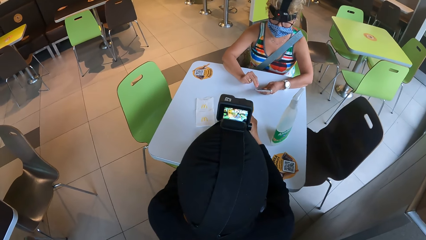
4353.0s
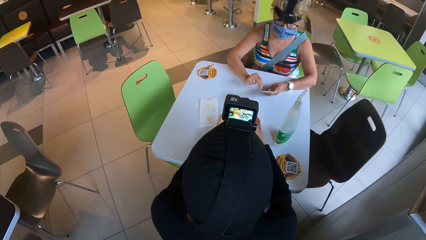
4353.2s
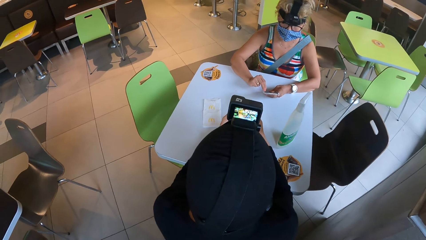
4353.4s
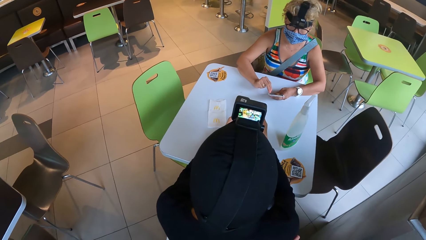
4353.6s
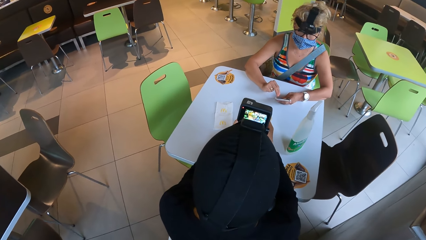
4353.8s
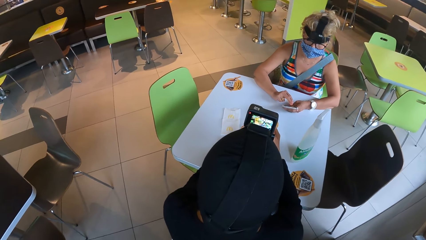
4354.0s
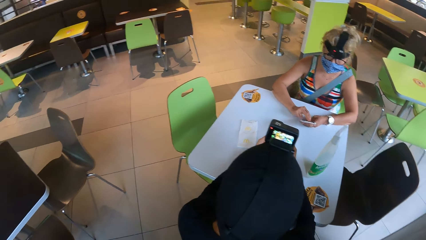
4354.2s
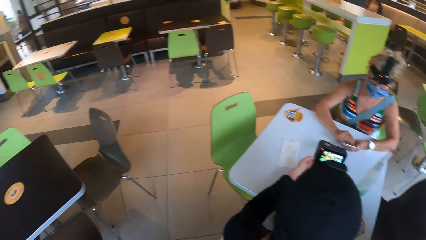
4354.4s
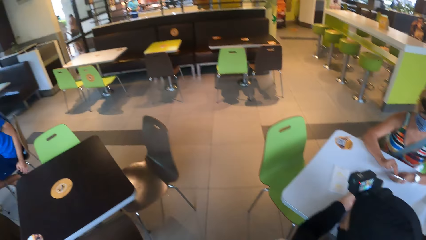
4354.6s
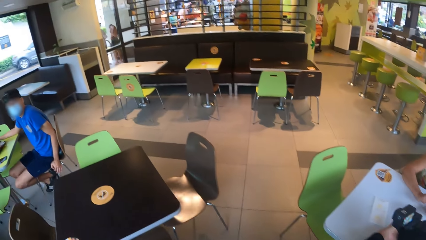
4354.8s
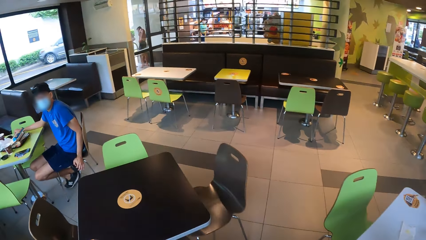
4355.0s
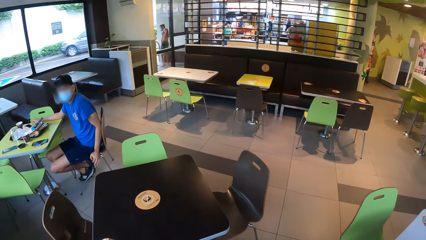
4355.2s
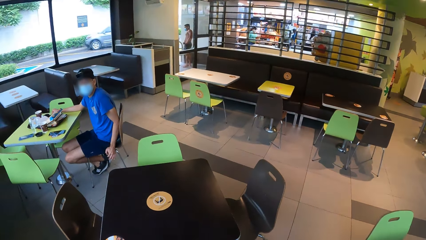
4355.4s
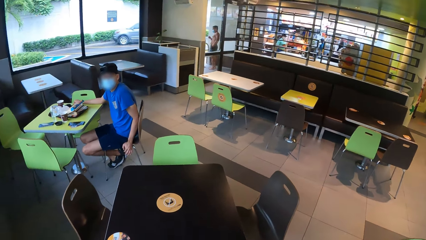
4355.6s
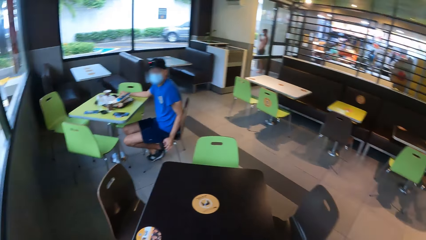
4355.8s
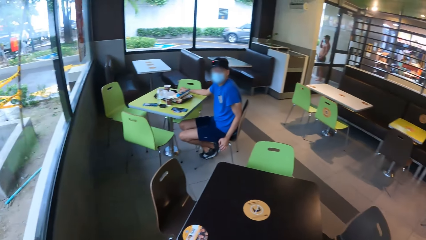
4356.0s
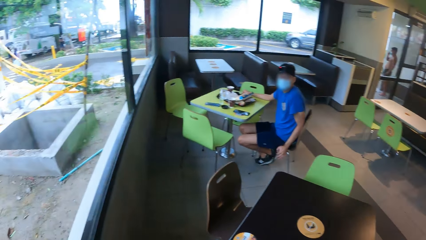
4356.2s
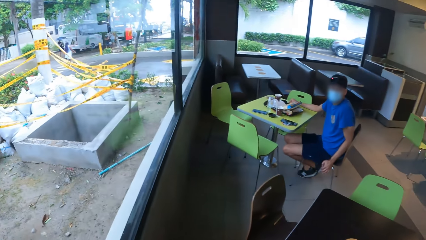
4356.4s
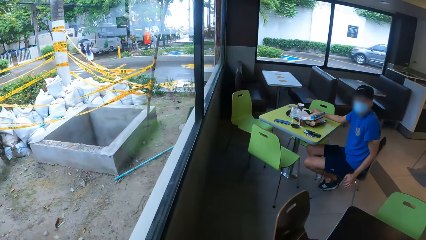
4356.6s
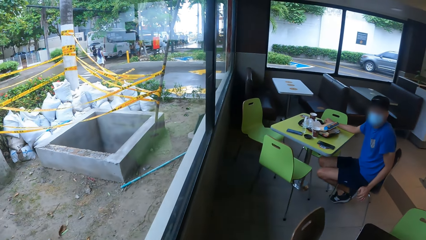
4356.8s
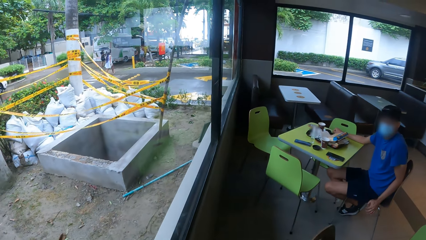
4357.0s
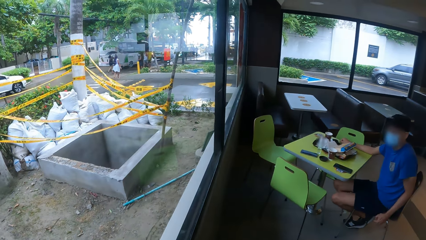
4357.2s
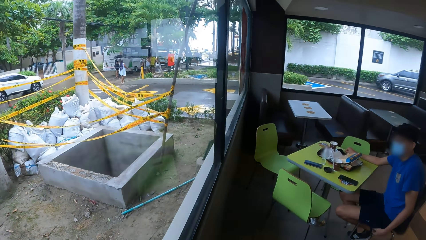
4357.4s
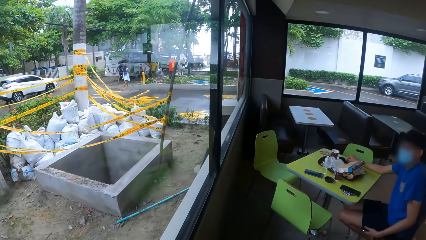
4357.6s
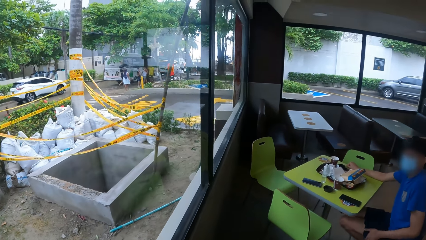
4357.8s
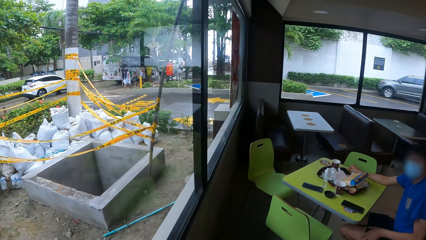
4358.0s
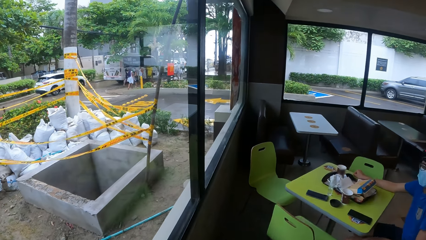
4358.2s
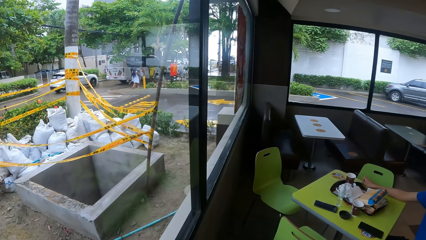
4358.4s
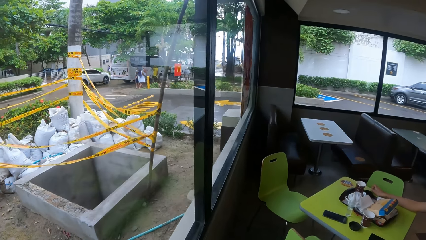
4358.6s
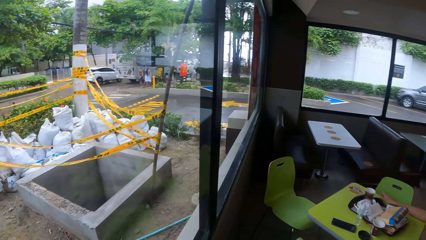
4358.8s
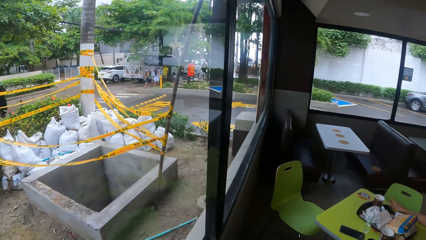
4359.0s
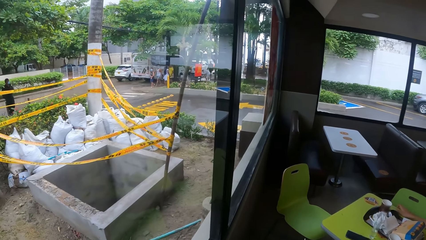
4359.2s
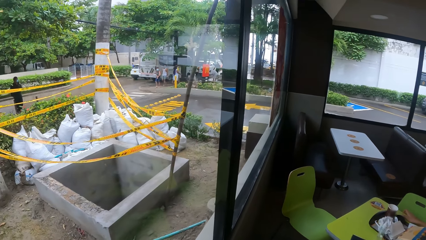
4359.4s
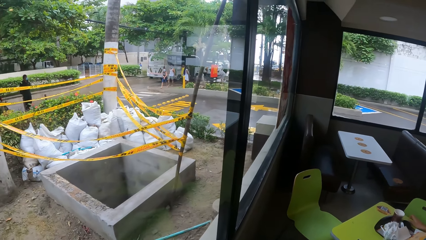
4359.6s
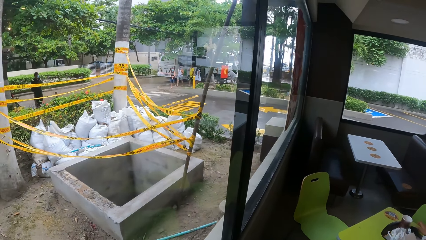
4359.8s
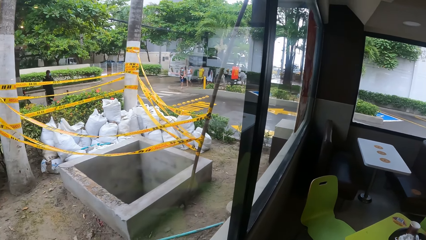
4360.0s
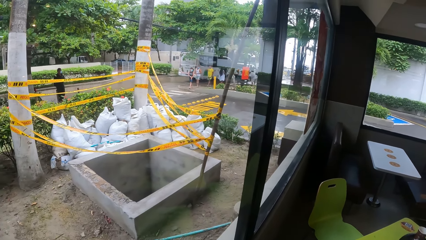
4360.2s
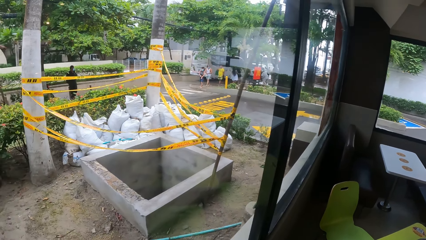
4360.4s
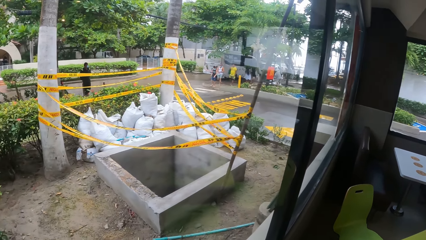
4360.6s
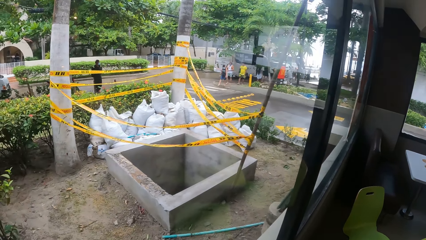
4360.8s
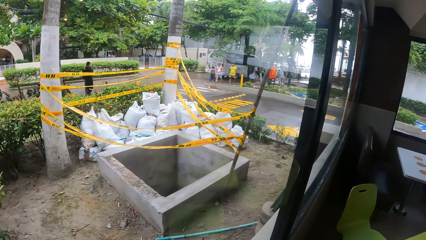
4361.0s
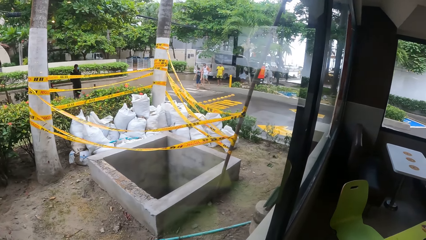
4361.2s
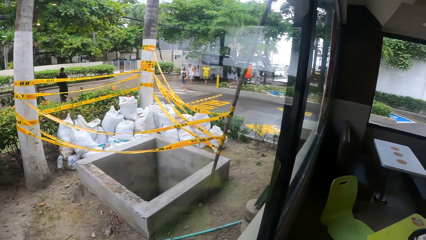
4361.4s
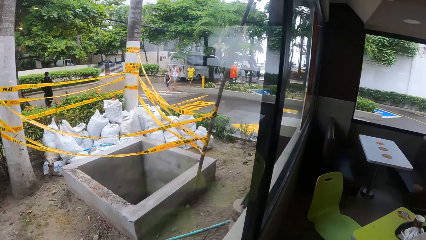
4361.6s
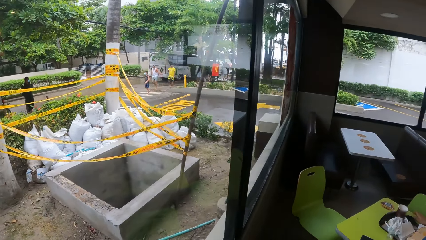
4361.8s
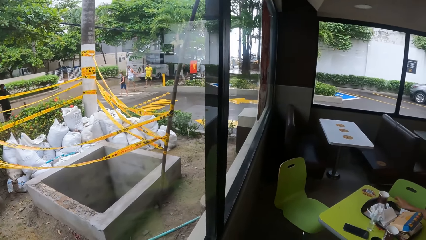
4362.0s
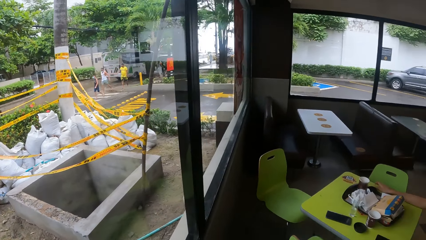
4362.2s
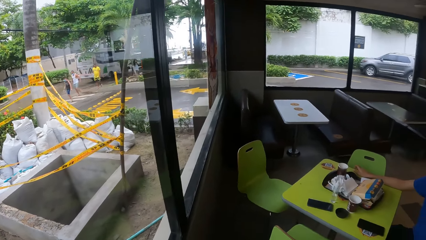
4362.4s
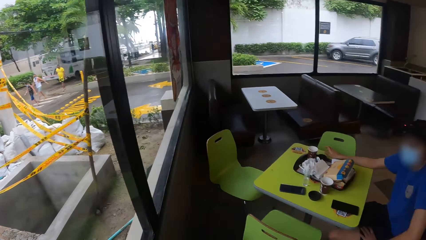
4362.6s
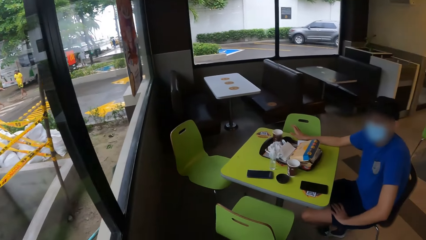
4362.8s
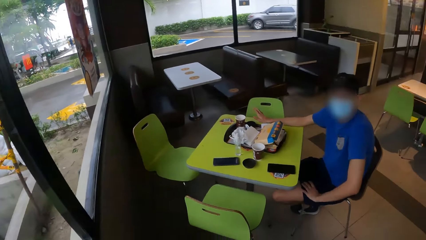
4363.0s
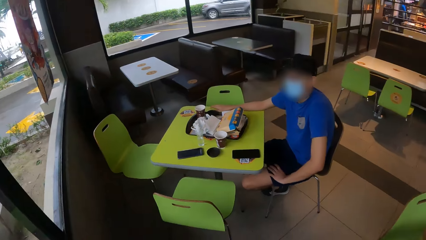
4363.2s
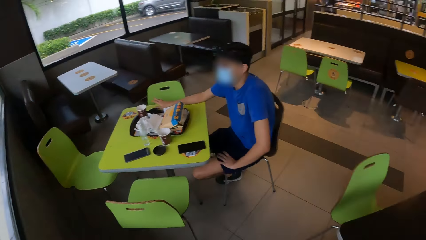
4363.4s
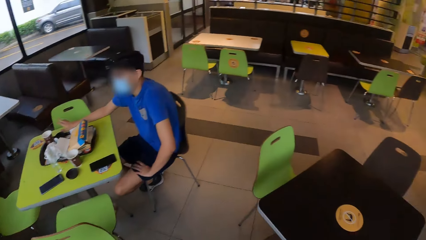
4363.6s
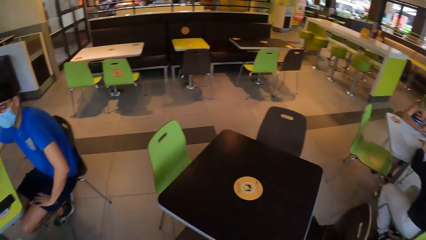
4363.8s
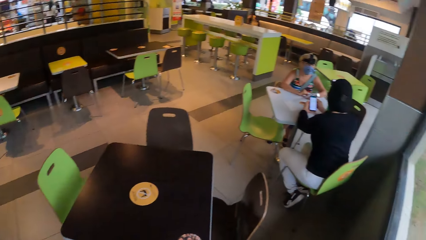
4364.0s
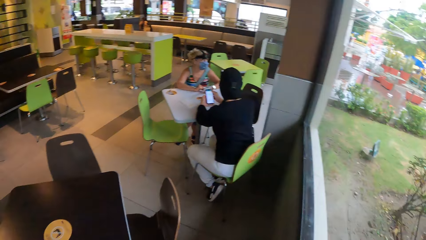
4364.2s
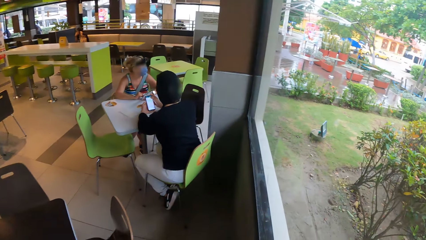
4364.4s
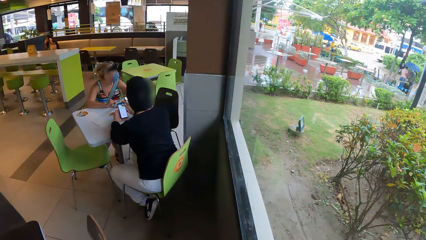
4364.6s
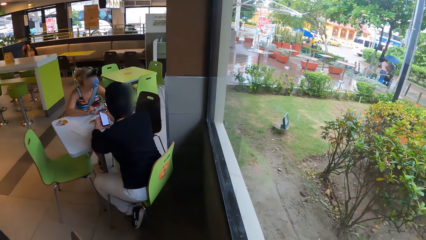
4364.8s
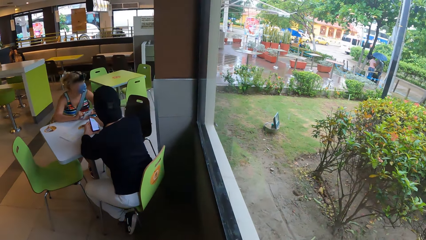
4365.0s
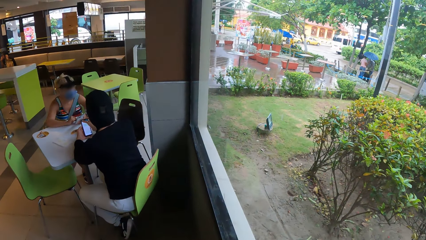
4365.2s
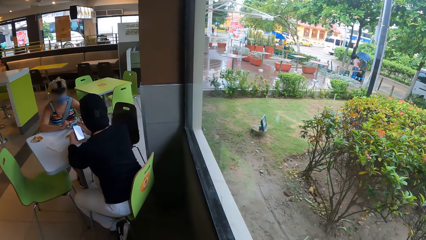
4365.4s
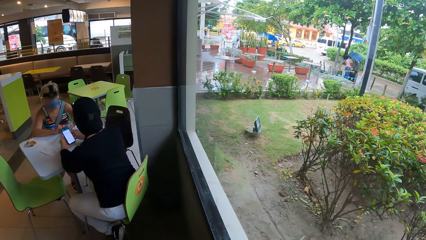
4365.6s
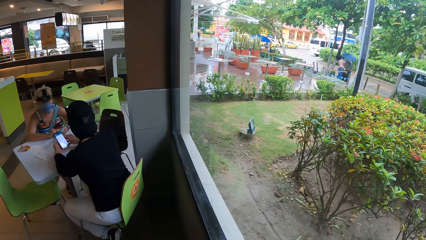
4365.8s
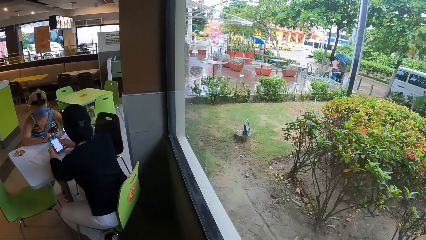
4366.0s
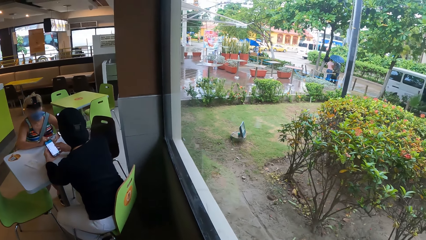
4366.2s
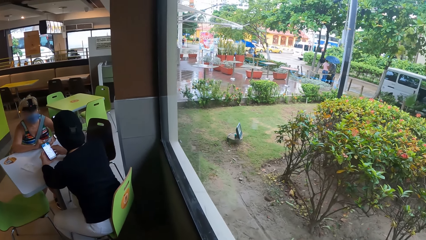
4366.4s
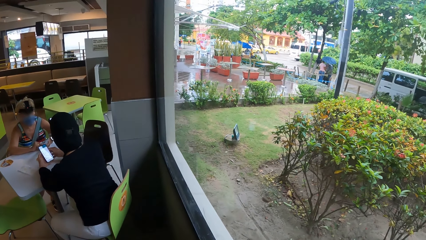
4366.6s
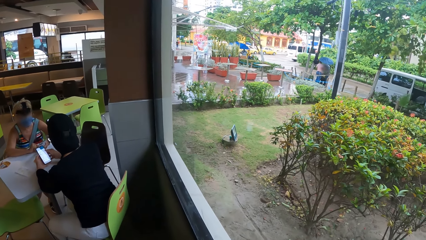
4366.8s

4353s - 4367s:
The camera wearer looks down. They walk. They look sideways. They look around. They look down. They move.

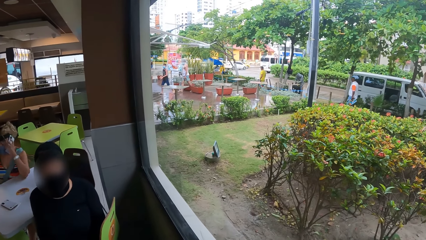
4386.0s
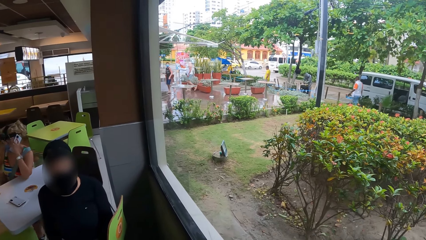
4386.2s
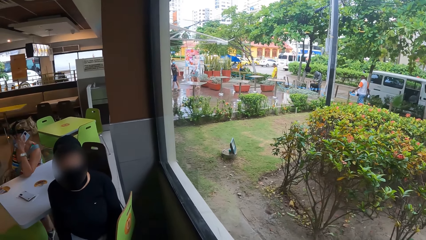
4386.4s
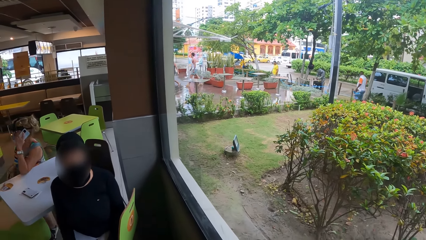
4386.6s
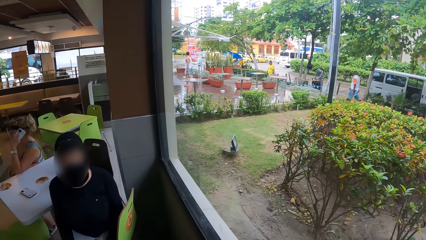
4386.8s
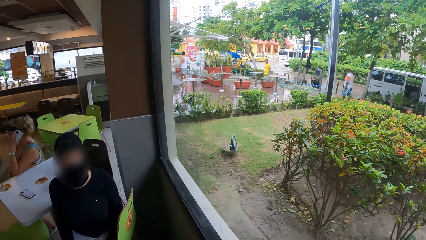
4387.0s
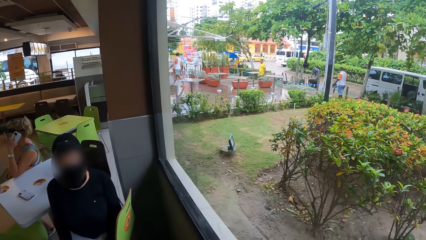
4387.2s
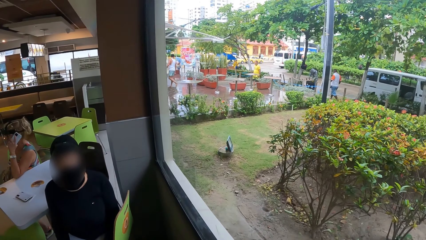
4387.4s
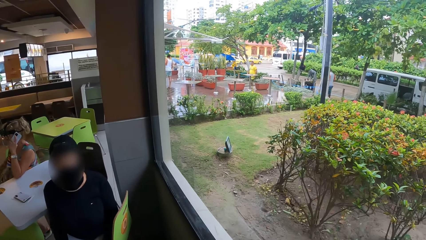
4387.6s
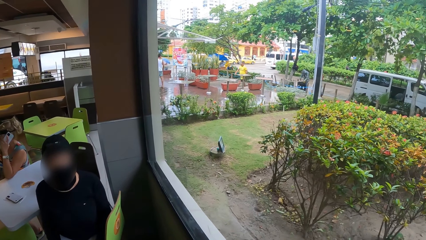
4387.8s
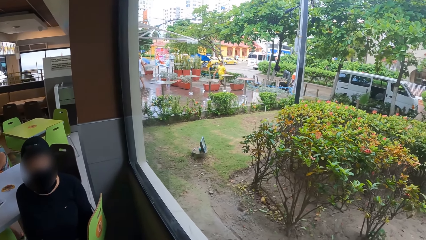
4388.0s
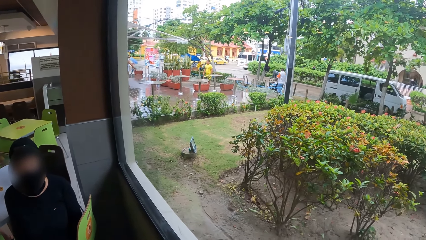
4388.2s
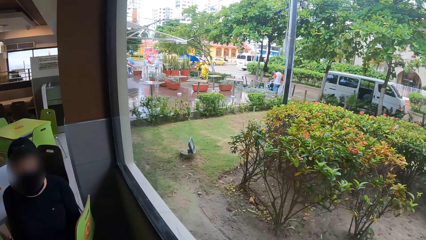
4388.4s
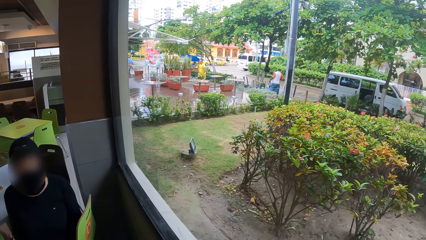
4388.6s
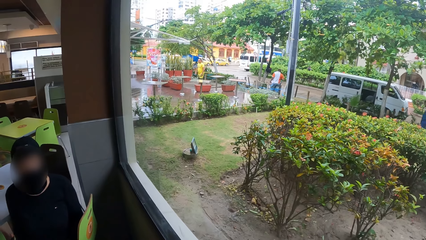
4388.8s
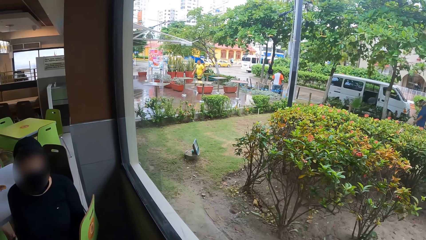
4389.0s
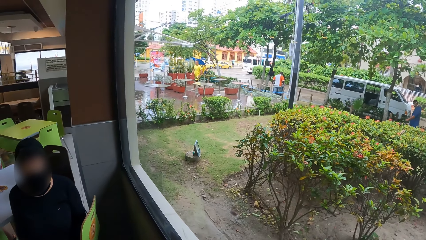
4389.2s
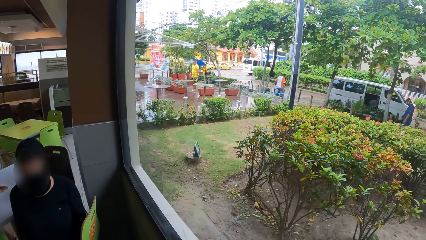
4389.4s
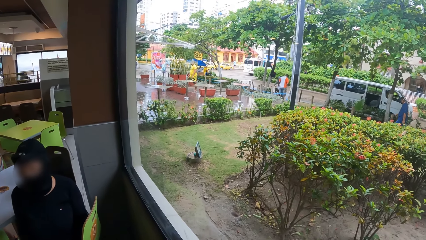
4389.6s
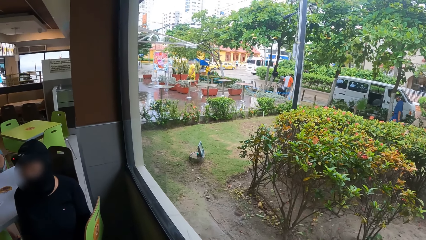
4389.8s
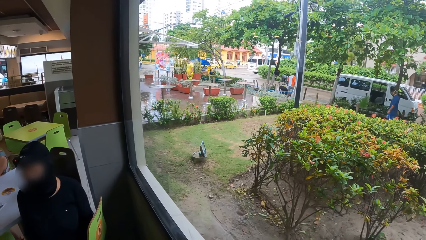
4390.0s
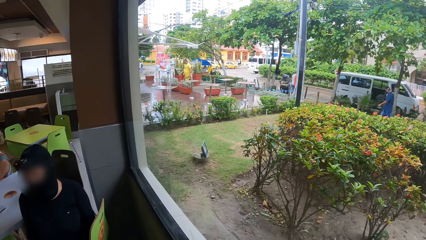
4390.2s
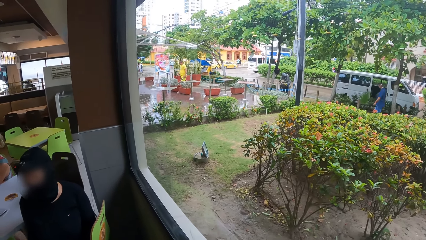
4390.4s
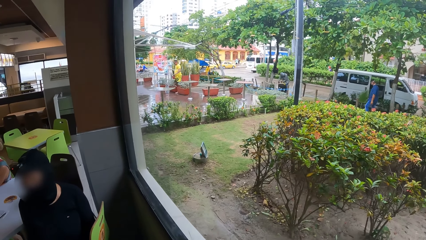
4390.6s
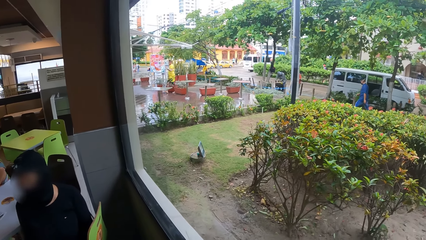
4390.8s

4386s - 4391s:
The camera wearer looks down.
